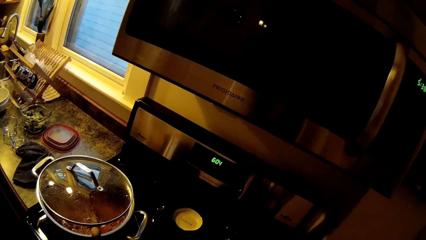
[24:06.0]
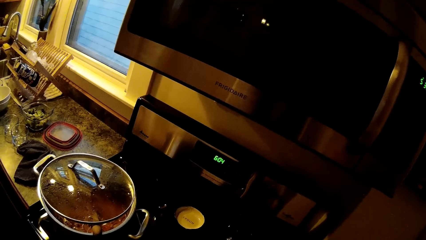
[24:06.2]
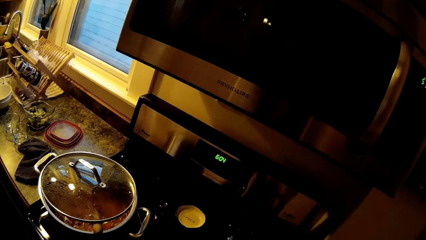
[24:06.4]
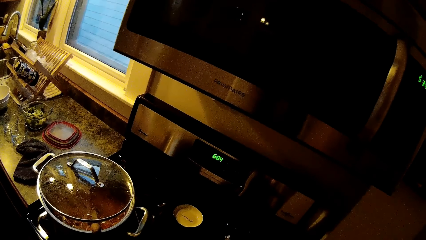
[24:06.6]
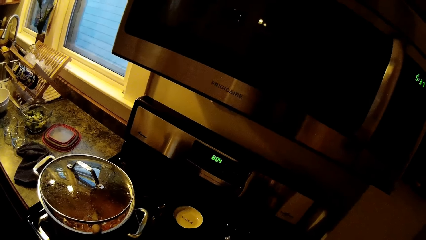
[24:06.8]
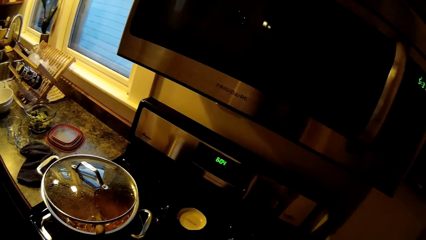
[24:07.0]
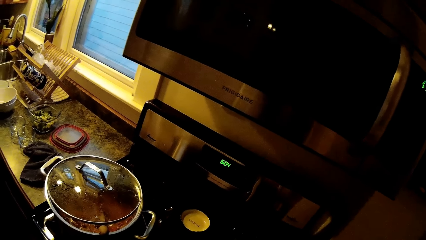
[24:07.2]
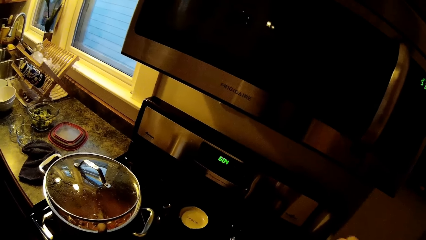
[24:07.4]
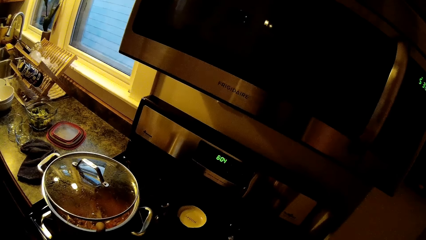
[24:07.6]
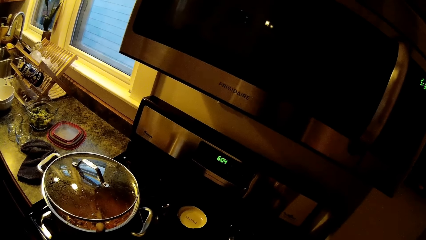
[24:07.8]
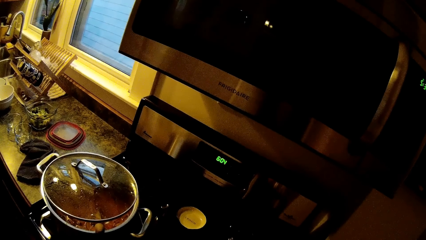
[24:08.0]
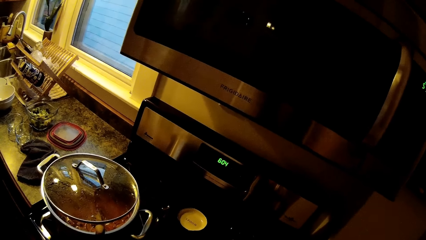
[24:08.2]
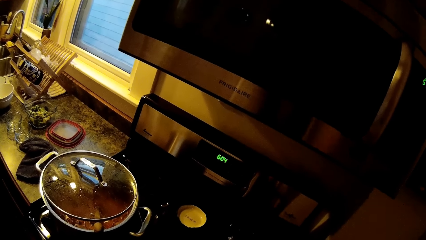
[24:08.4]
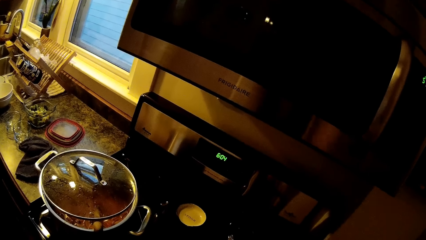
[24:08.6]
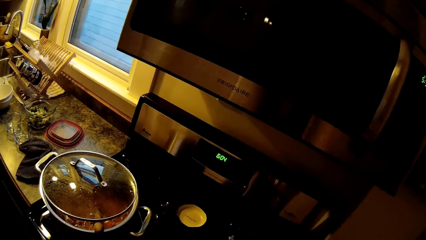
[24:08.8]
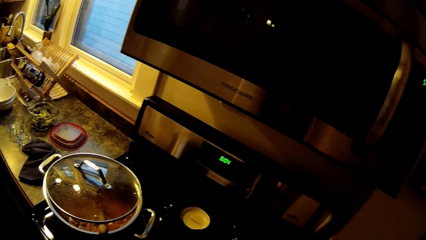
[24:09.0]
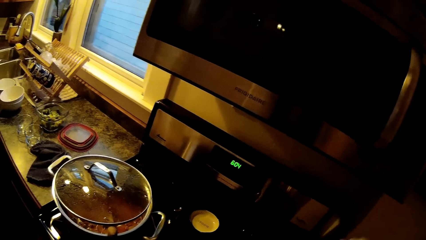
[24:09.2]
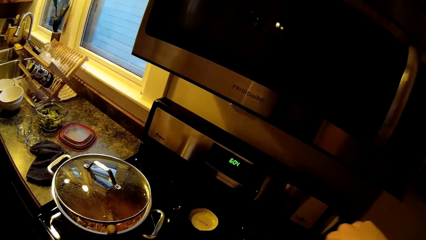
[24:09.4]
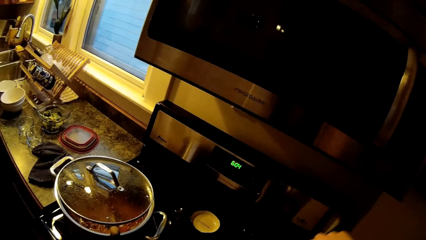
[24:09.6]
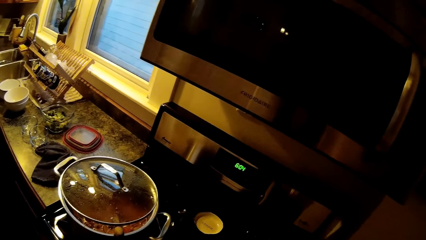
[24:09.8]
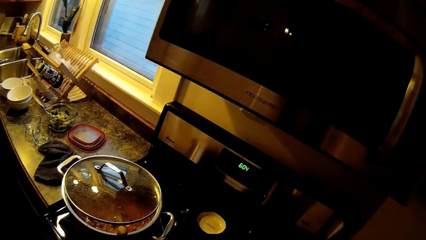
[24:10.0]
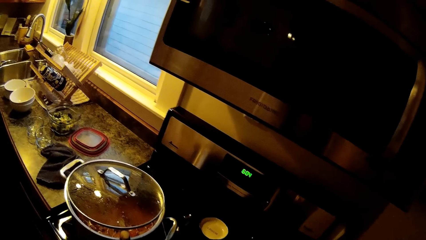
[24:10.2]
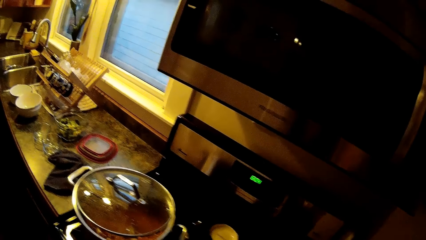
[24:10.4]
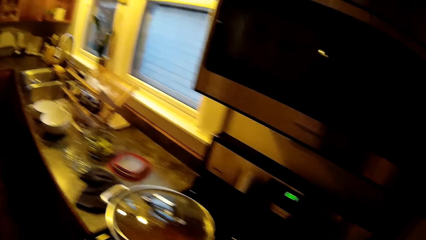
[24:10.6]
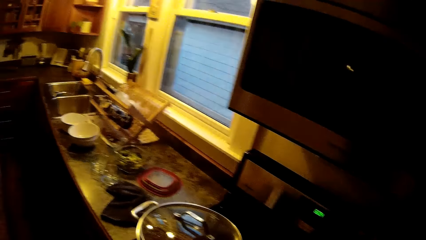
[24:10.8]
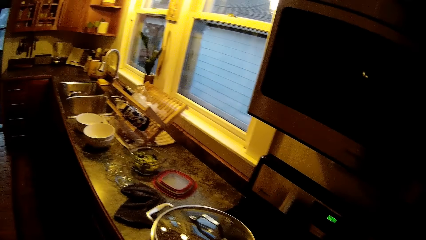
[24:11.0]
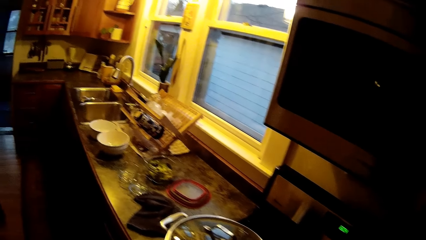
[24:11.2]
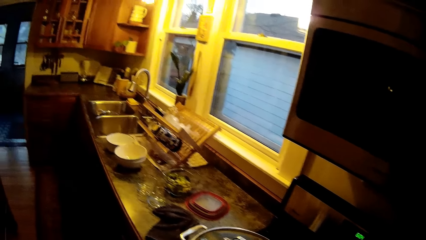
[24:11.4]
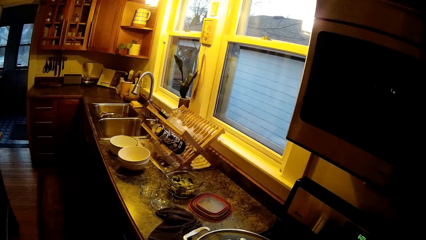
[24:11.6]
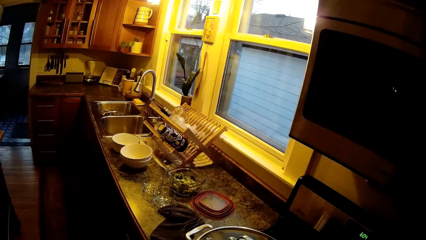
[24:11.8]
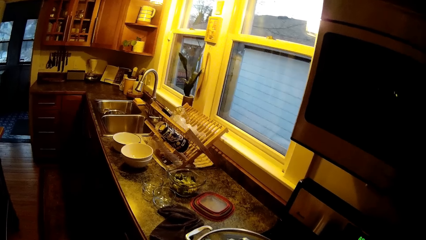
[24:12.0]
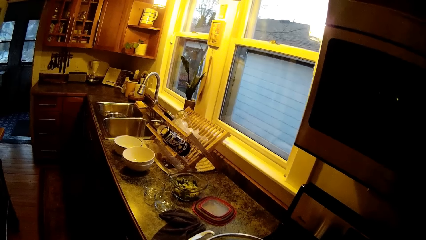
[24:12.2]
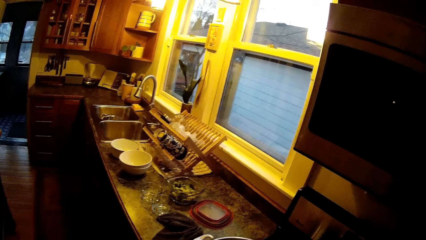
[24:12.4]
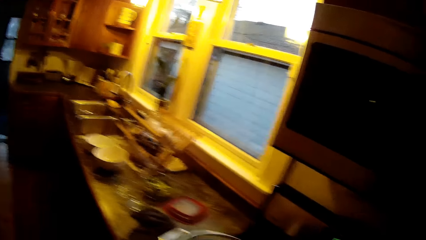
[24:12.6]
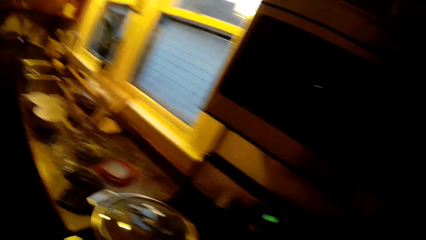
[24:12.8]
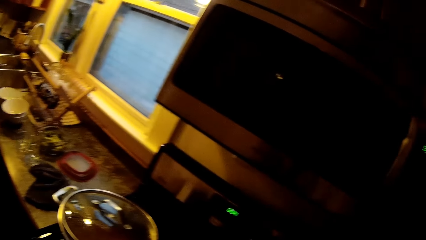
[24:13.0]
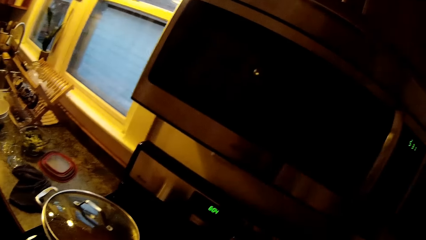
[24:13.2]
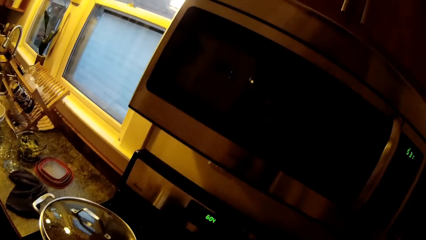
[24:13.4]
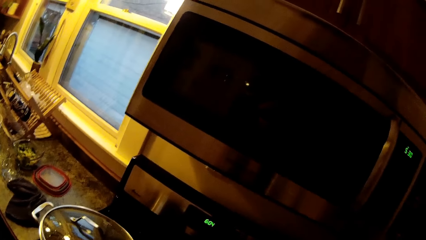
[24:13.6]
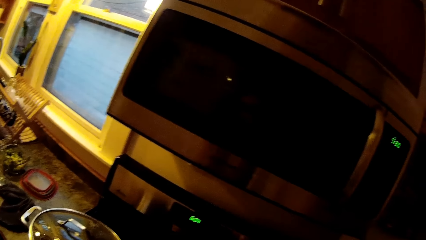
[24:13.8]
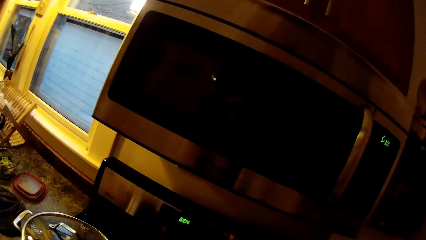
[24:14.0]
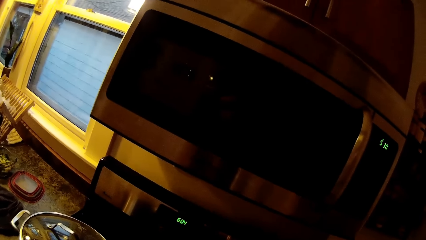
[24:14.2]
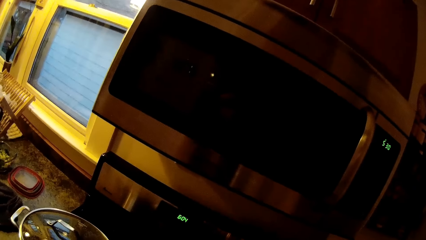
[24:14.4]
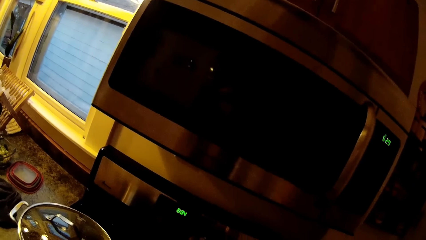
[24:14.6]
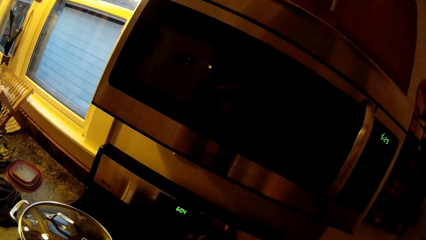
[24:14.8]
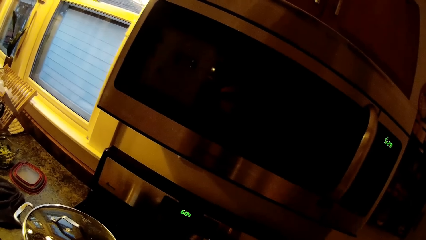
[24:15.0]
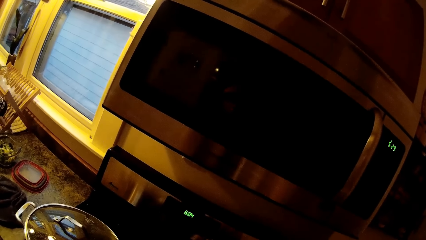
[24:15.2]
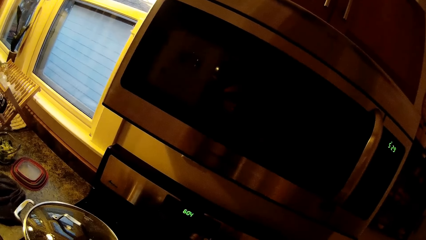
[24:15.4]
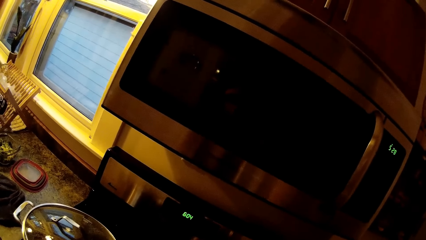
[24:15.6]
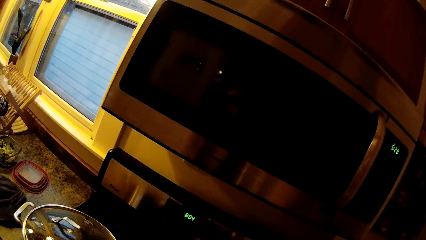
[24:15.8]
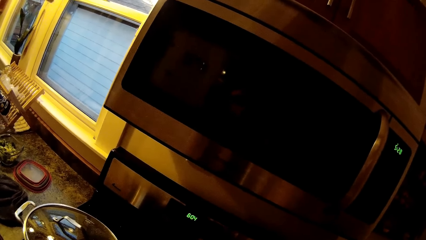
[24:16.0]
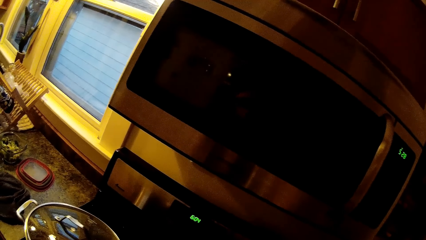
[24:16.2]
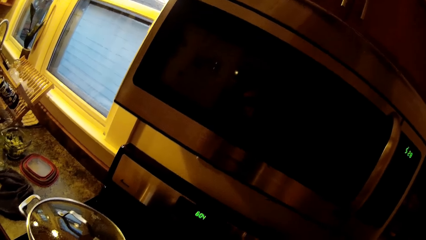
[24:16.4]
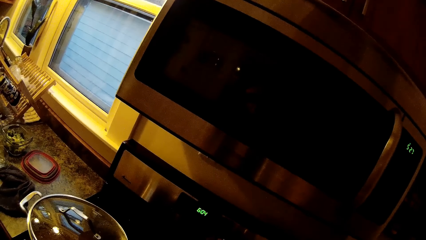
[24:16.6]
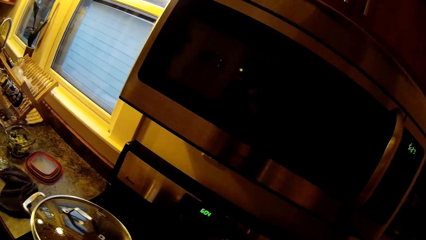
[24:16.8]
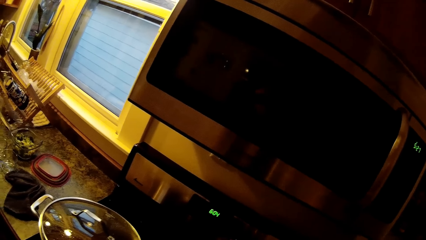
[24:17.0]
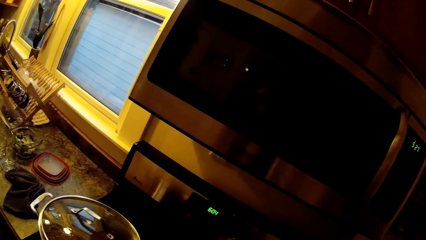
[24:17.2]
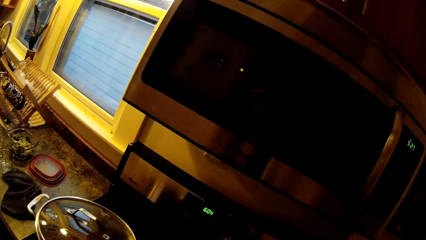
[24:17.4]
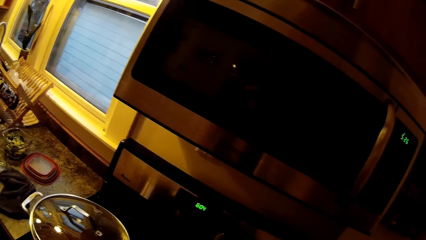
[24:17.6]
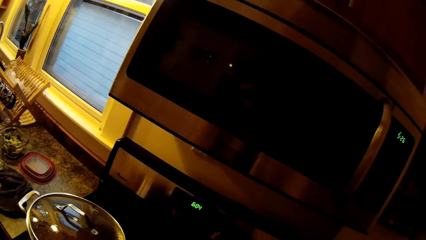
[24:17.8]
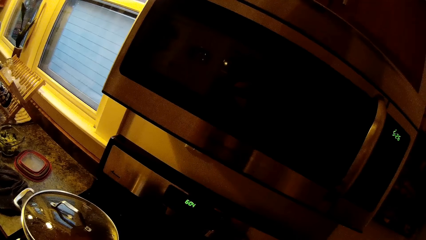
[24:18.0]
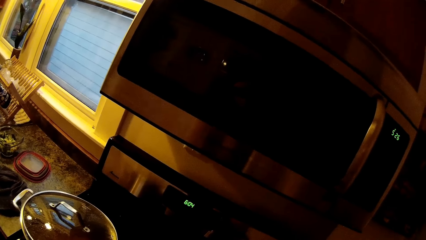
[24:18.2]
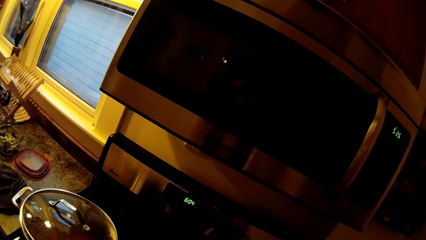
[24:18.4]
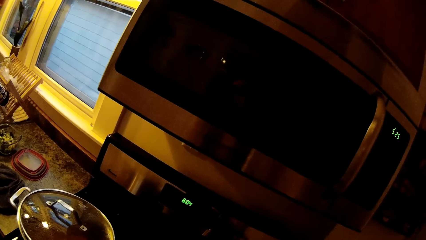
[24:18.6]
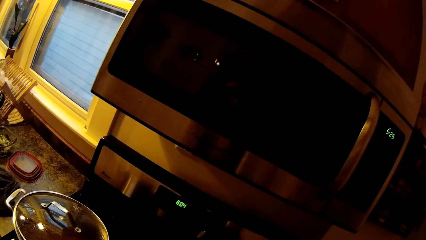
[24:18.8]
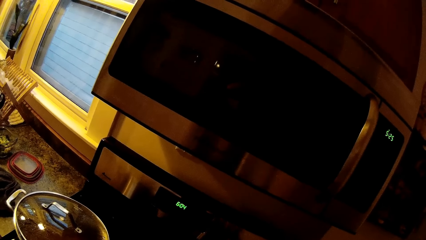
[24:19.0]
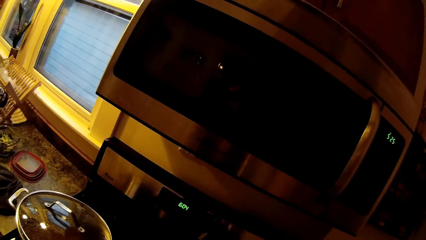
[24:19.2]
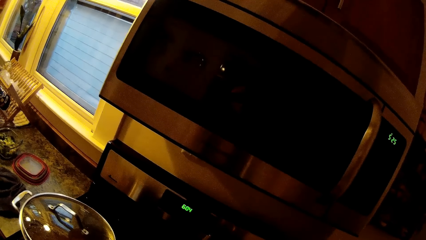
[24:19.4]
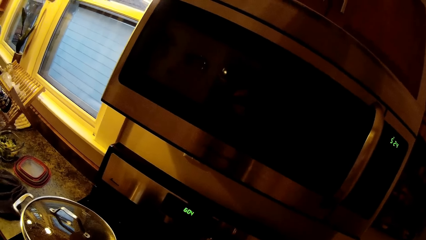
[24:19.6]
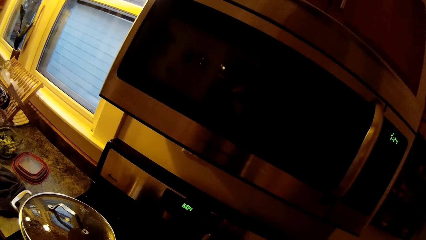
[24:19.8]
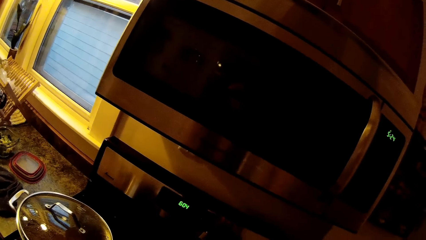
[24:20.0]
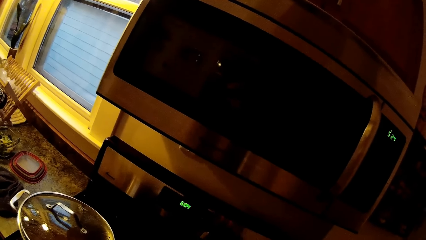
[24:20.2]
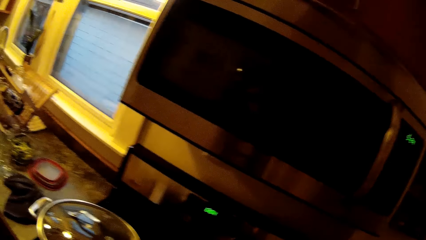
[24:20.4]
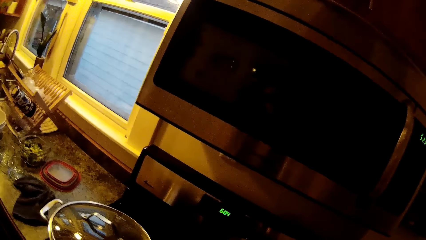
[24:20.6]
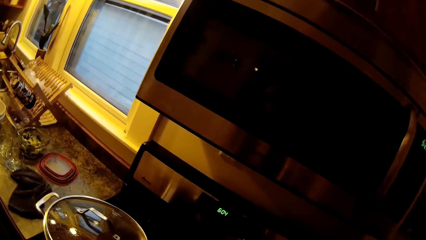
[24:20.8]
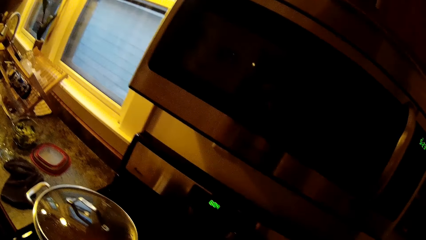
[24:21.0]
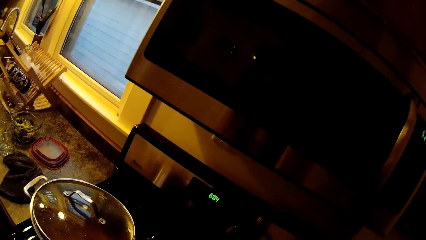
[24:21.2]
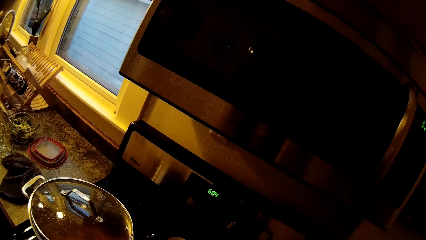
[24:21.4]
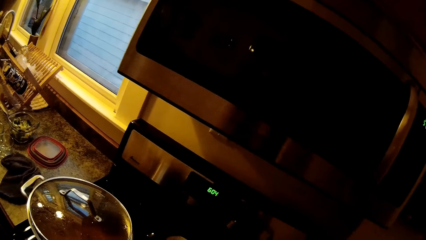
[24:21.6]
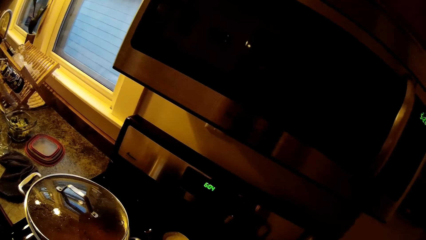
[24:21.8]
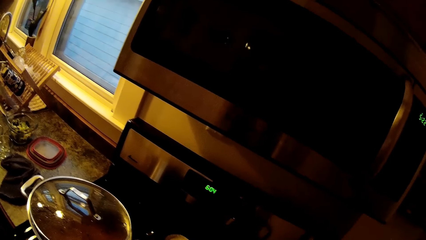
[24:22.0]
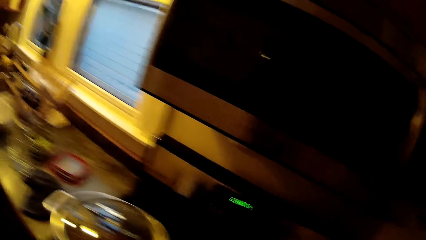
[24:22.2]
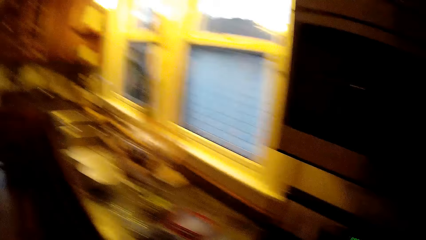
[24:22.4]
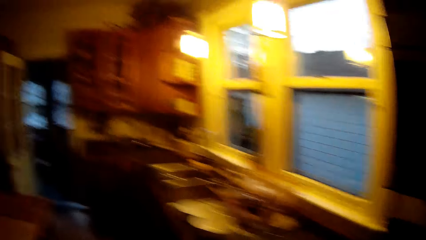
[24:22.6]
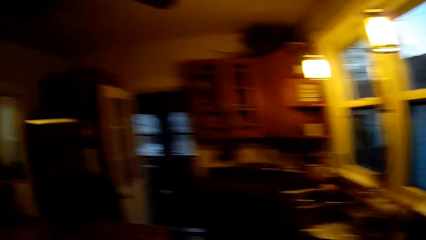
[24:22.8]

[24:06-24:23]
The camera wearer picks the spatula from the pot with her right hand. She stirs the content of the pot with the spatula in her right hand.
